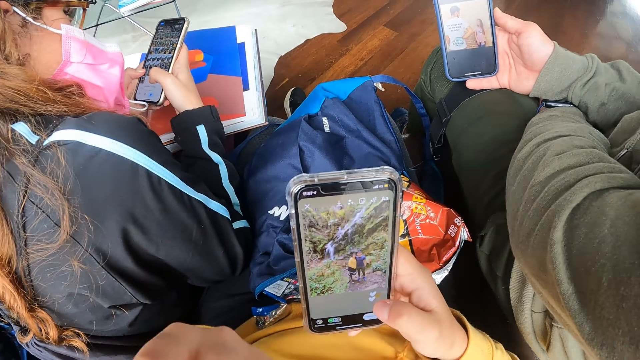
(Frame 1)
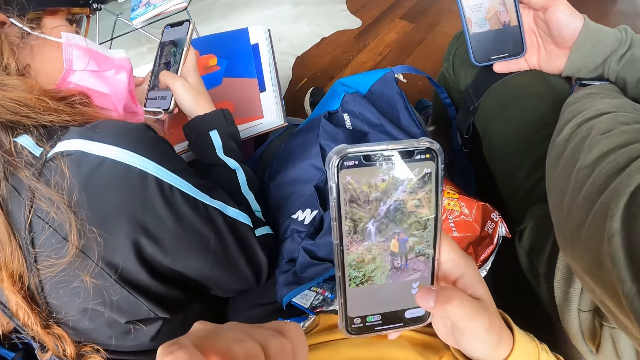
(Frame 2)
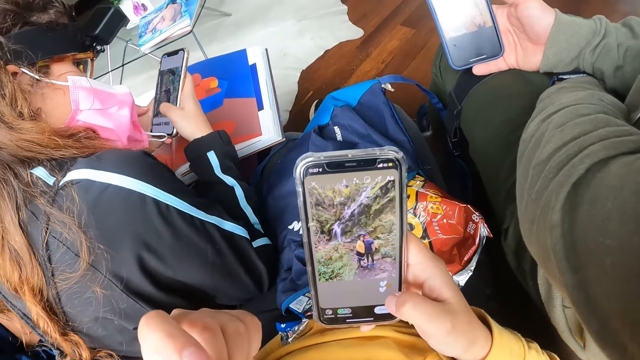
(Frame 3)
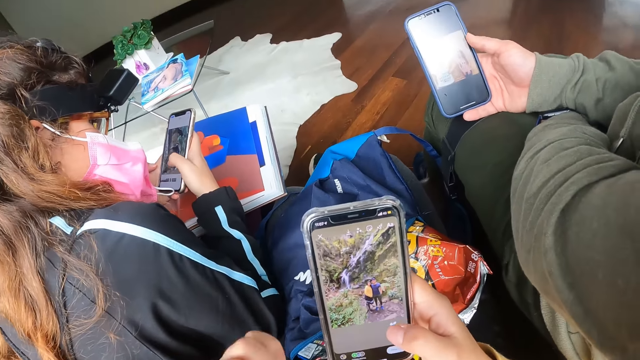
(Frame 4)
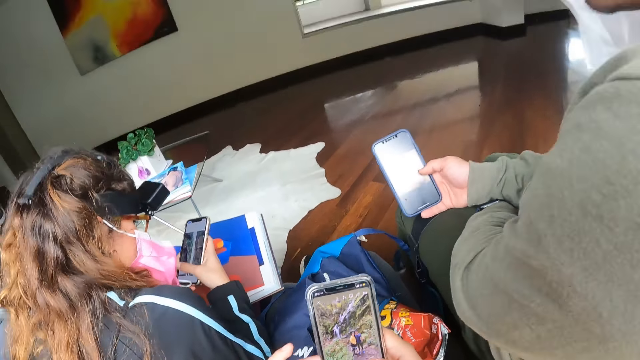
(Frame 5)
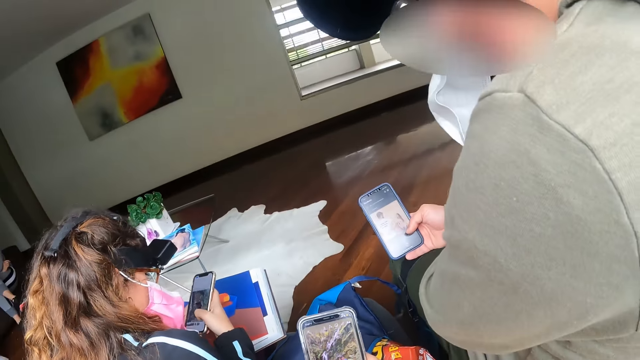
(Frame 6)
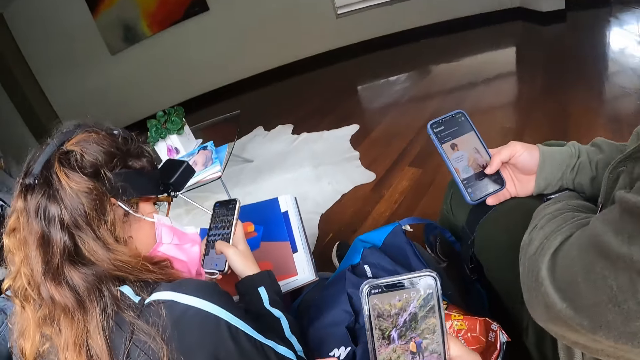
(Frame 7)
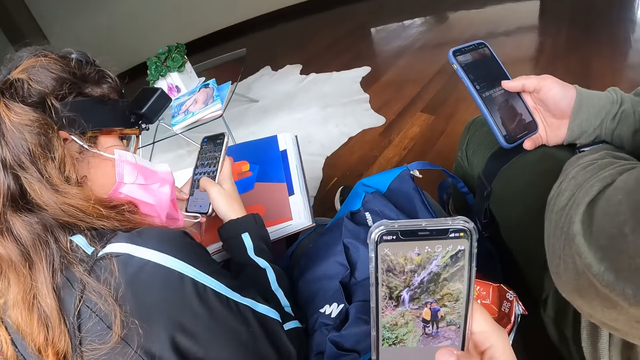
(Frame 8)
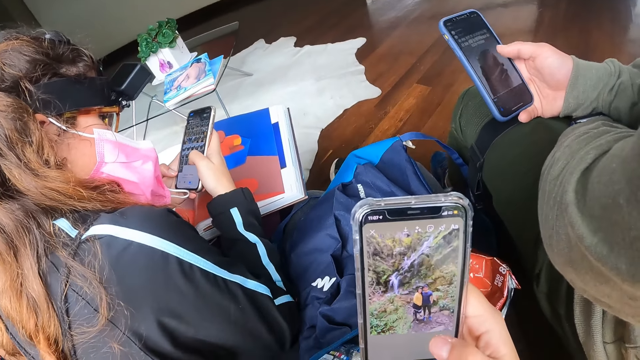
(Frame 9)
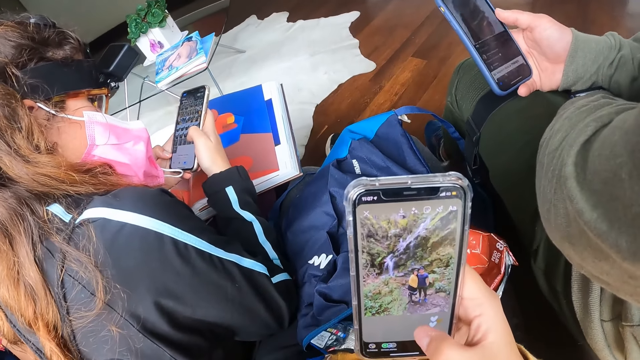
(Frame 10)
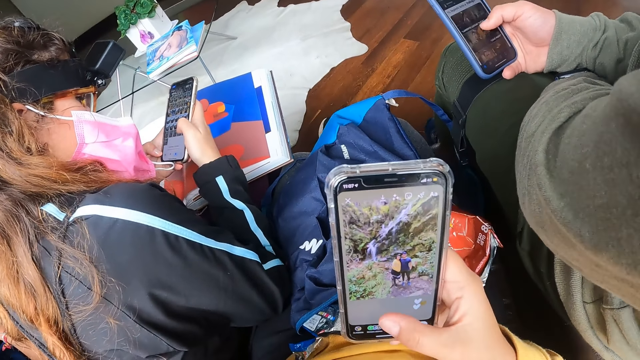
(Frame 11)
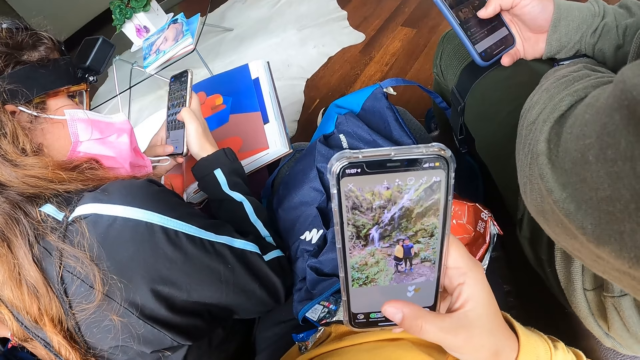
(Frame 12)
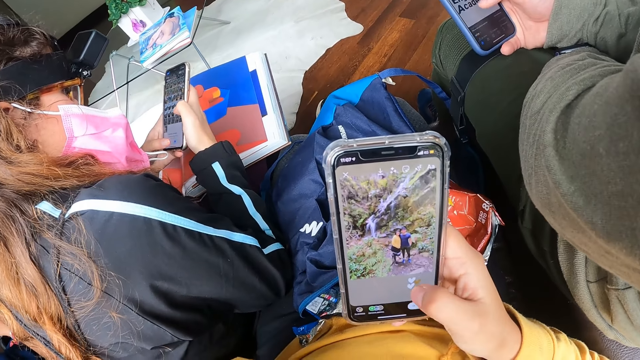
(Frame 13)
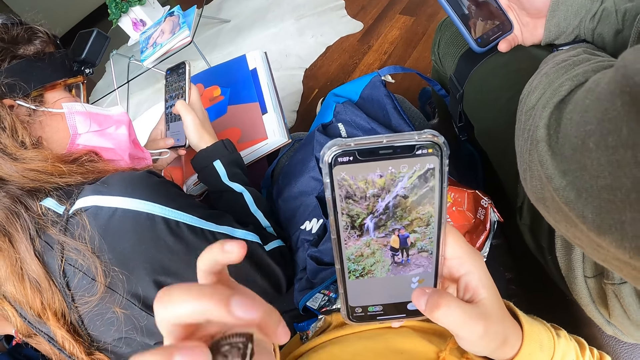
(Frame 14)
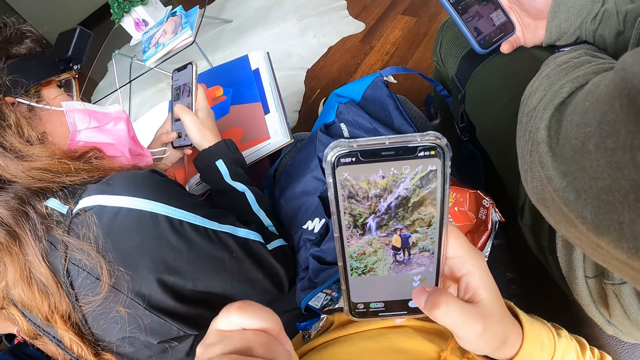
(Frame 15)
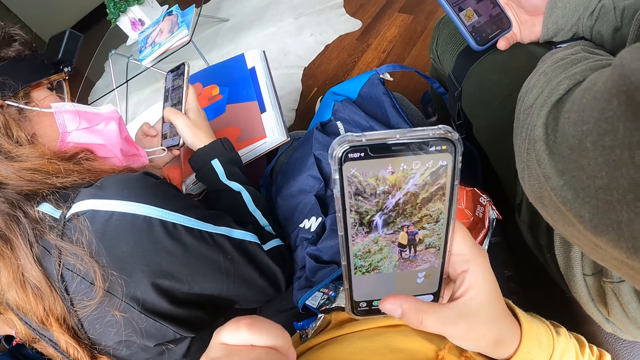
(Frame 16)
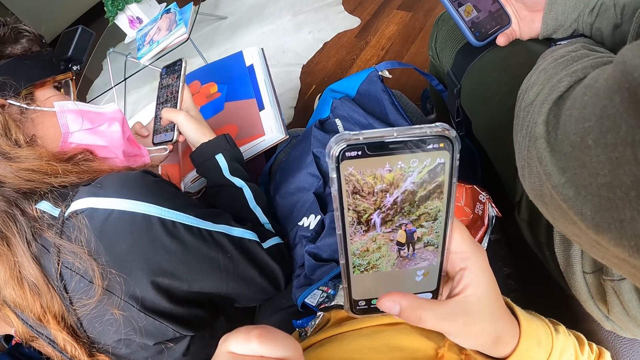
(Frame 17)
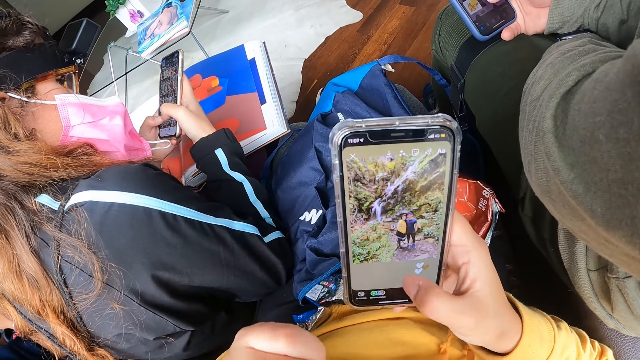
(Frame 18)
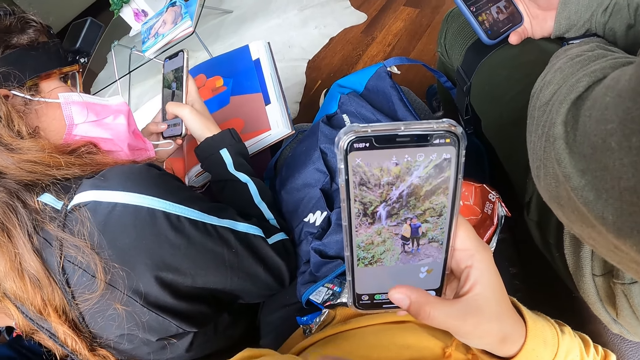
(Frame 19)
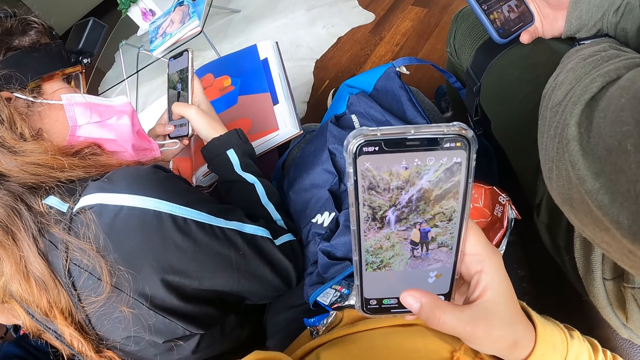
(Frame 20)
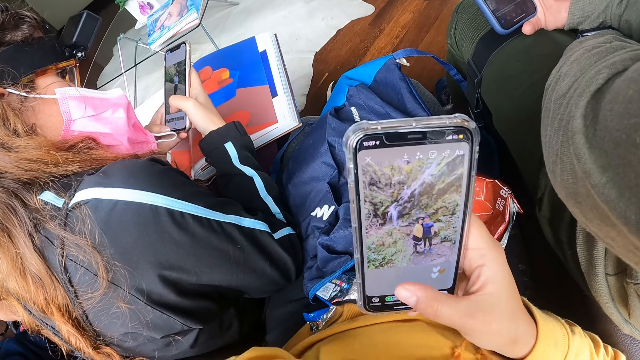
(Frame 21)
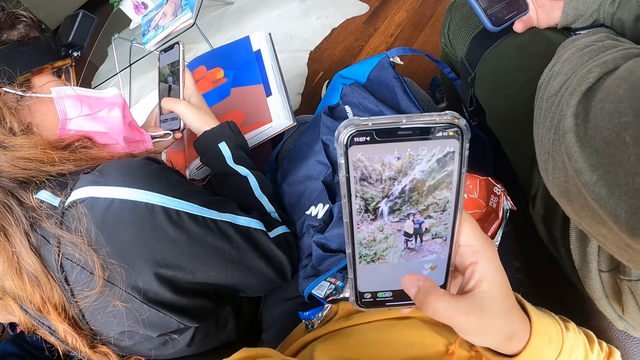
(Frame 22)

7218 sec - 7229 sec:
The camera wearer operates the phone with her right hand.

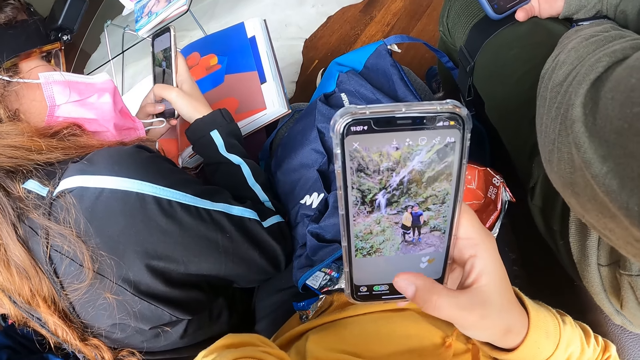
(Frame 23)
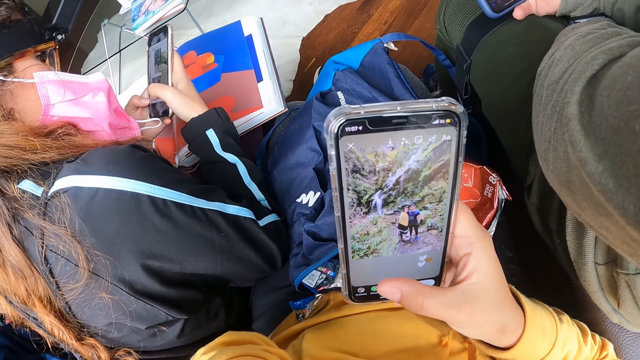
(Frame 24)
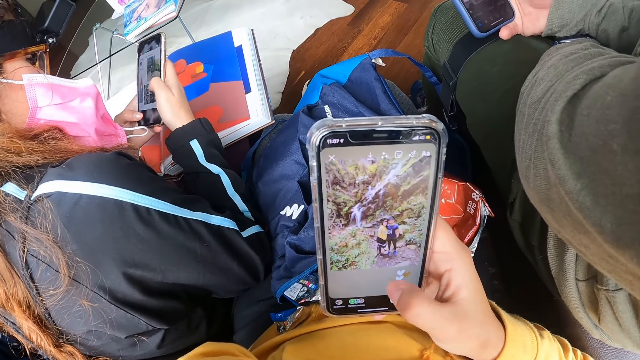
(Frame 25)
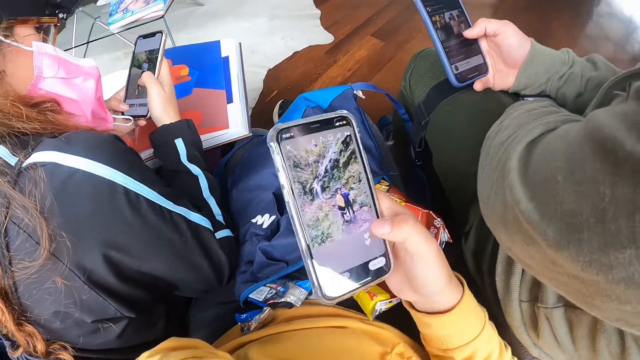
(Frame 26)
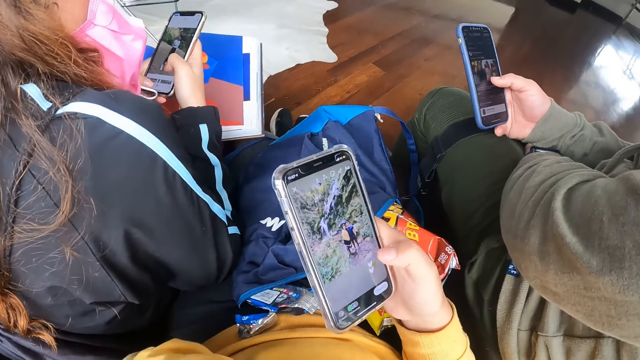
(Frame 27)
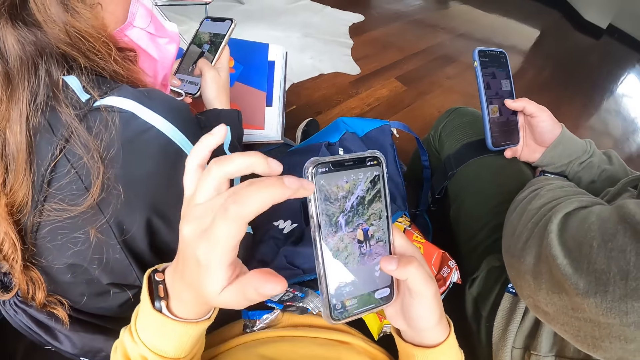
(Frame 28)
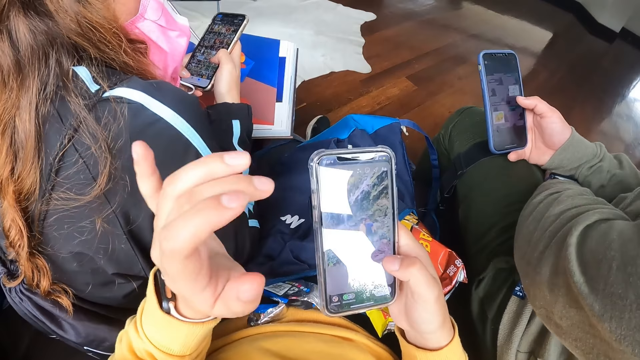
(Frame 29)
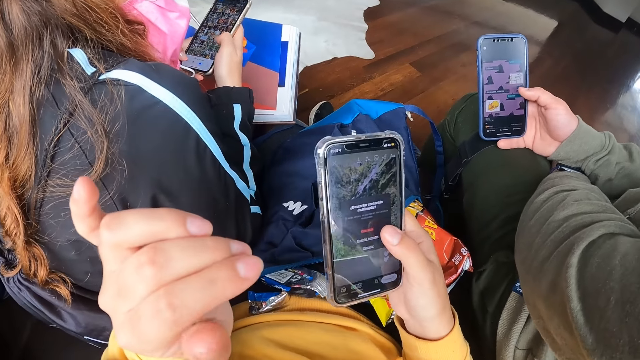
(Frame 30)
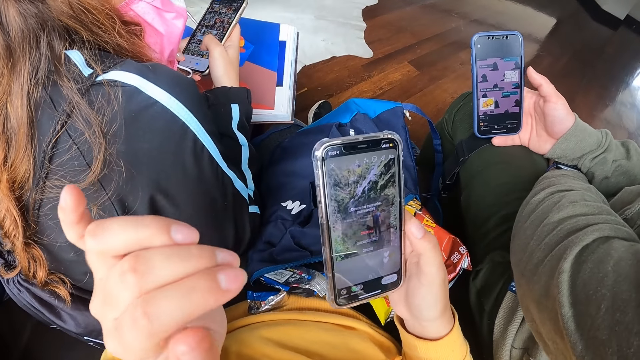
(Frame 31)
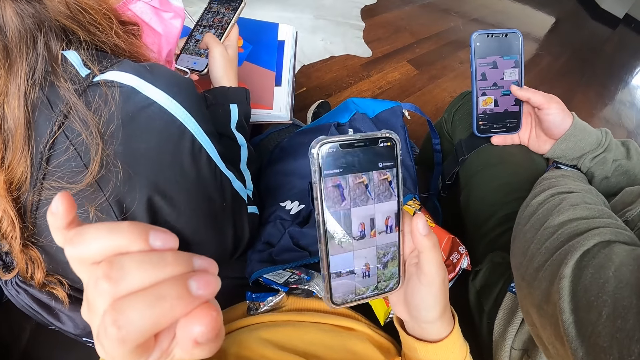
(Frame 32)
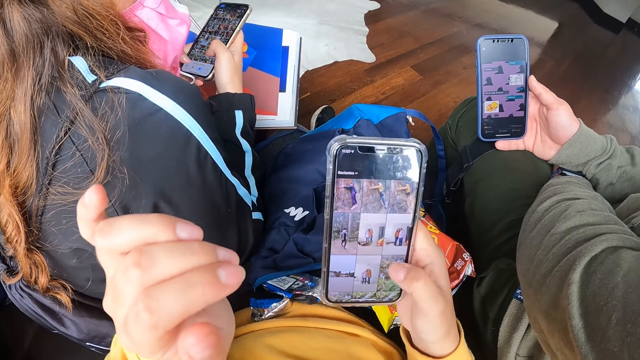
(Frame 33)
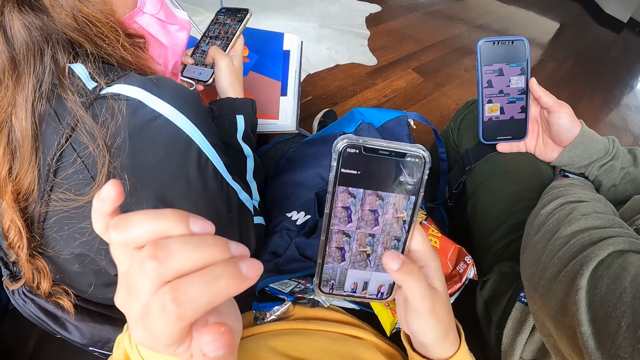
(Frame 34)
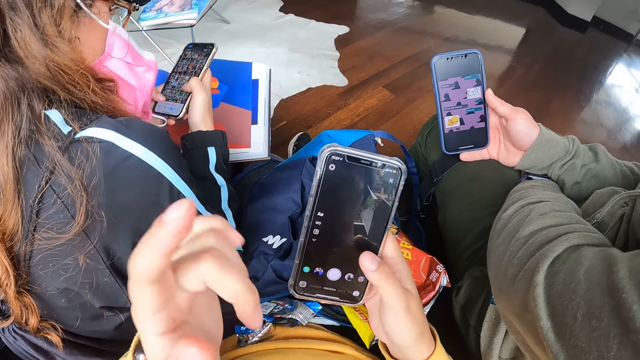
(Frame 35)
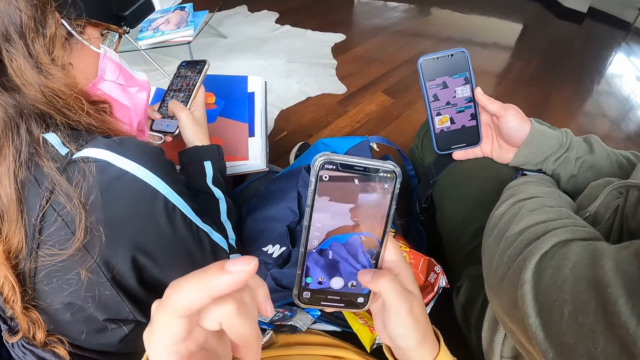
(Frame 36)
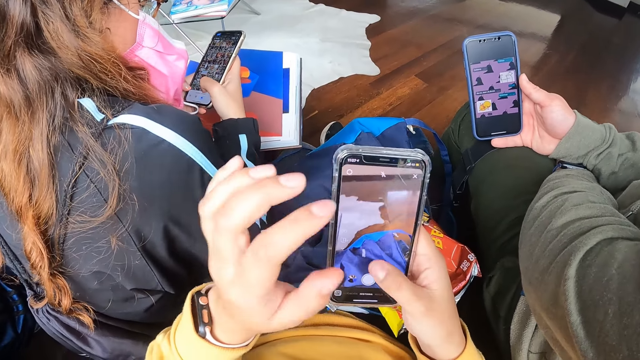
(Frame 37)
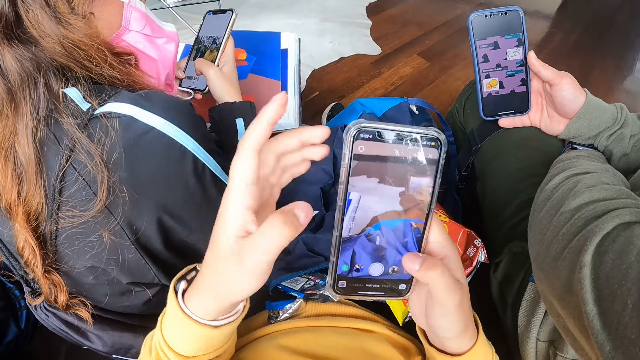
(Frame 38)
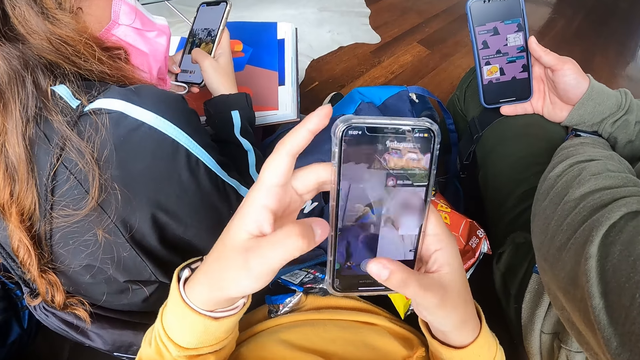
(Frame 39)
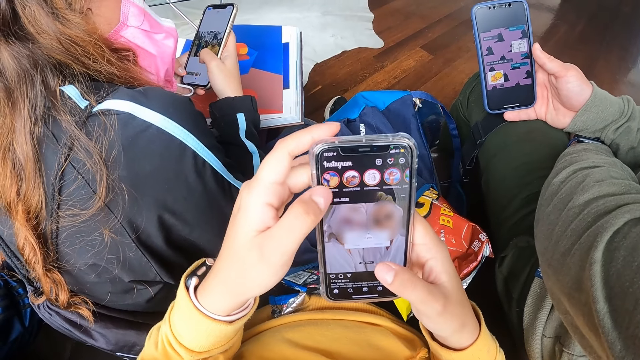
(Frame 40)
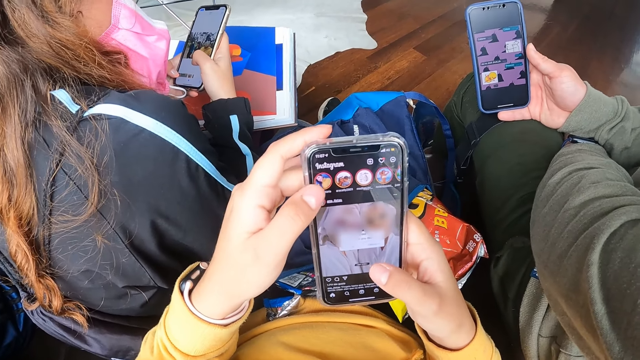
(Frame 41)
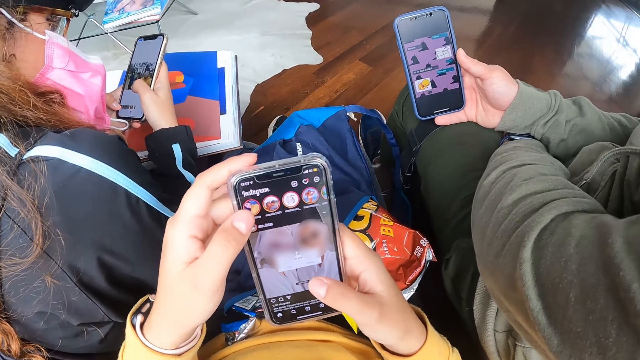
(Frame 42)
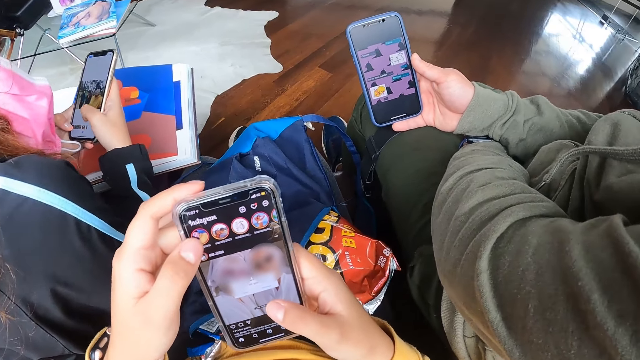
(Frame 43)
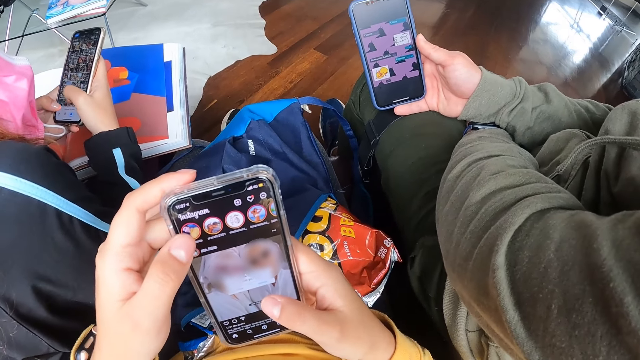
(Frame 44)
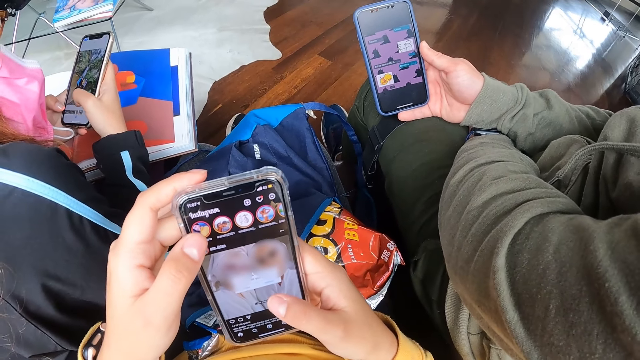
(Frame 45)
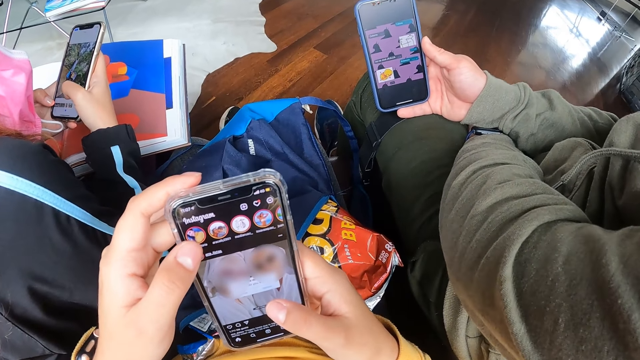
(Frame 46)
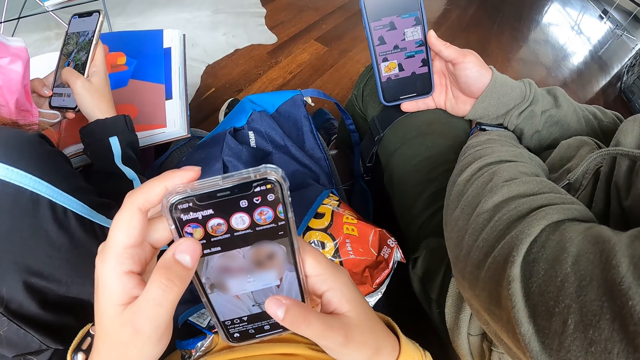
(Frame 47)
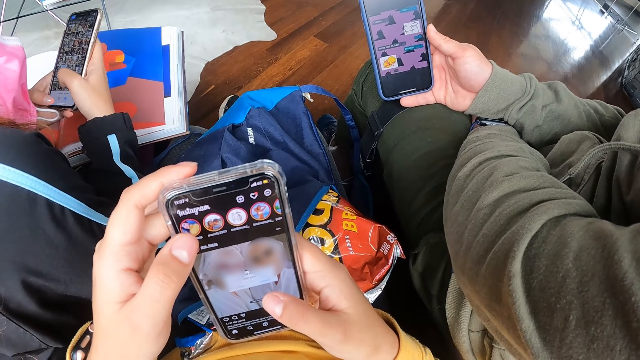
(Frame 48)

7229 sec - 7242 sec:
The camera wearer operates the phone with her left hand. She holds the phone with both hands. She operates the phone with both hands.
